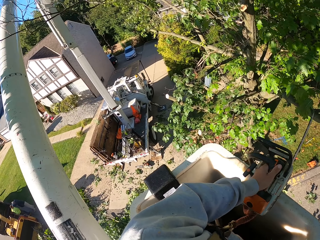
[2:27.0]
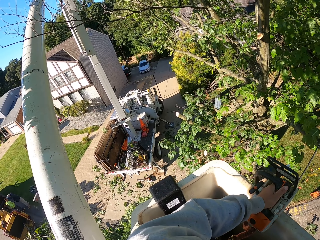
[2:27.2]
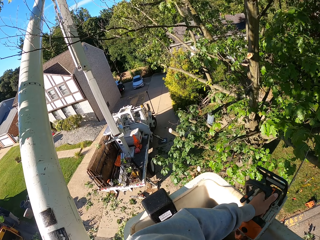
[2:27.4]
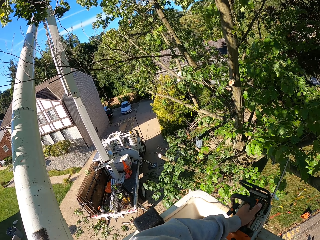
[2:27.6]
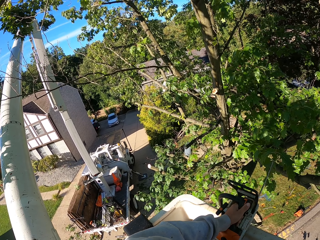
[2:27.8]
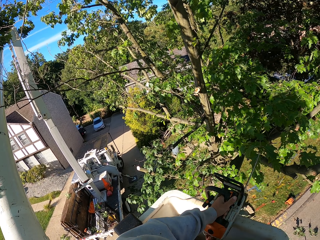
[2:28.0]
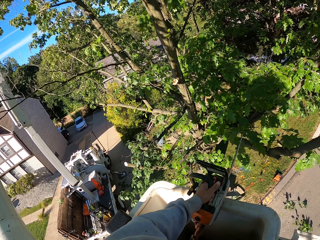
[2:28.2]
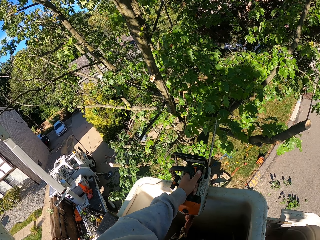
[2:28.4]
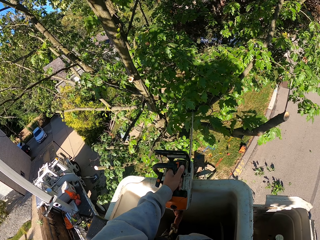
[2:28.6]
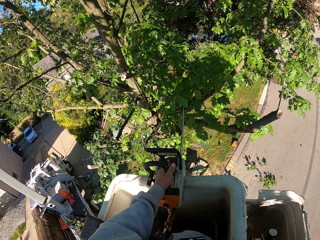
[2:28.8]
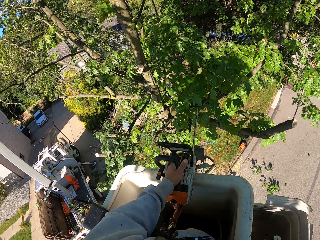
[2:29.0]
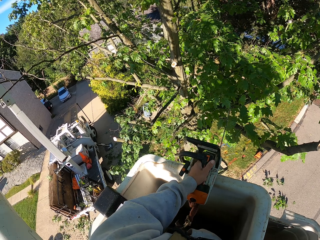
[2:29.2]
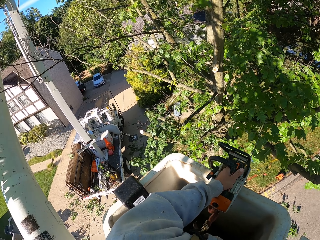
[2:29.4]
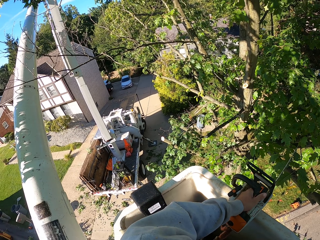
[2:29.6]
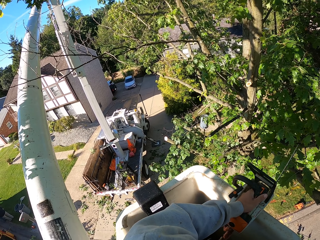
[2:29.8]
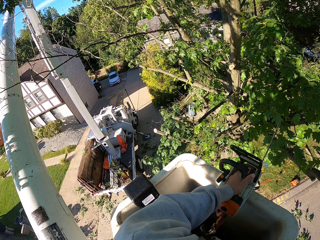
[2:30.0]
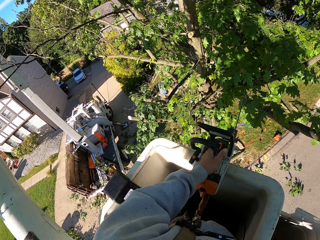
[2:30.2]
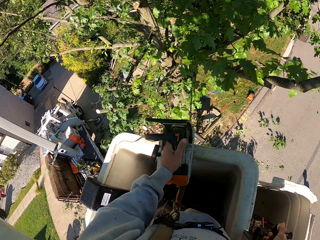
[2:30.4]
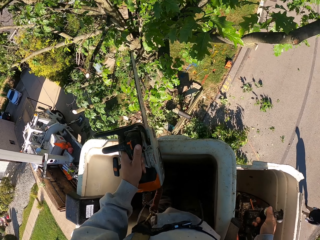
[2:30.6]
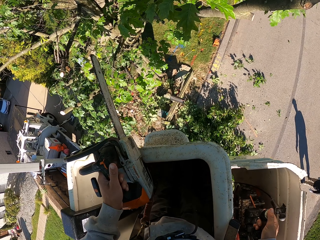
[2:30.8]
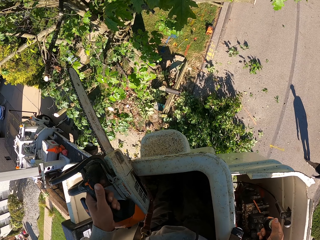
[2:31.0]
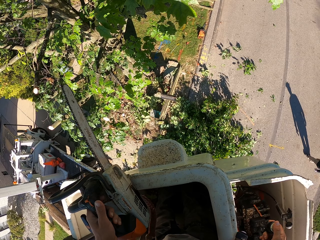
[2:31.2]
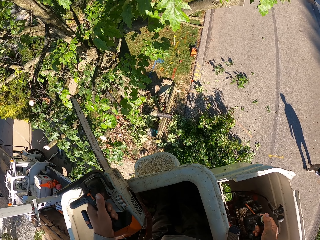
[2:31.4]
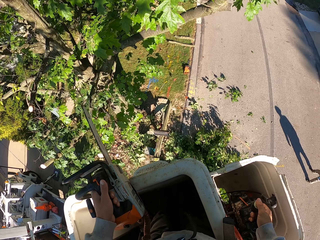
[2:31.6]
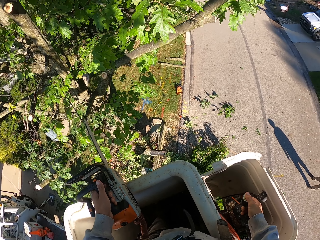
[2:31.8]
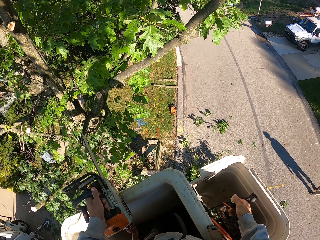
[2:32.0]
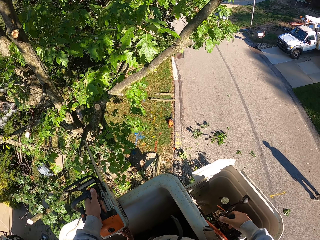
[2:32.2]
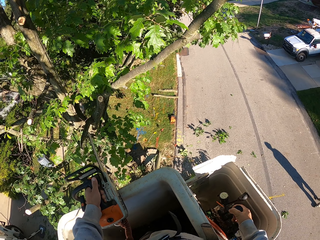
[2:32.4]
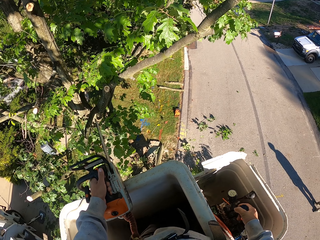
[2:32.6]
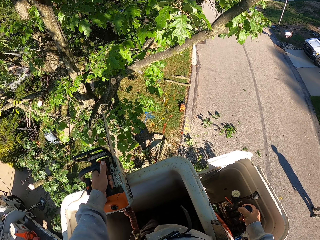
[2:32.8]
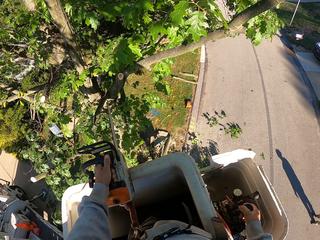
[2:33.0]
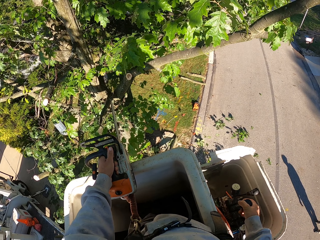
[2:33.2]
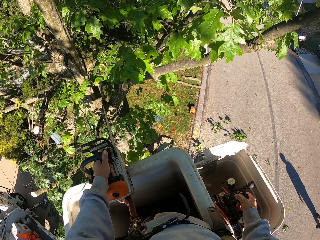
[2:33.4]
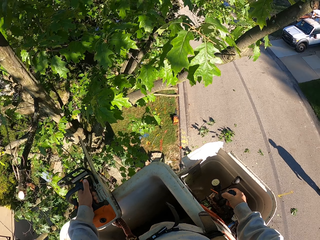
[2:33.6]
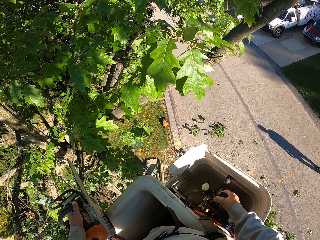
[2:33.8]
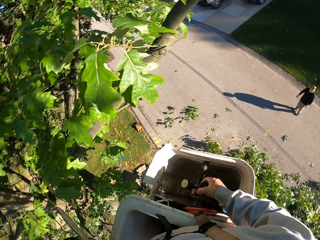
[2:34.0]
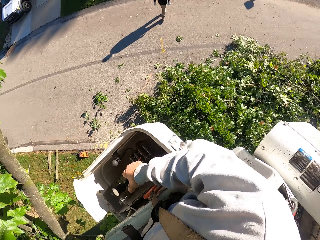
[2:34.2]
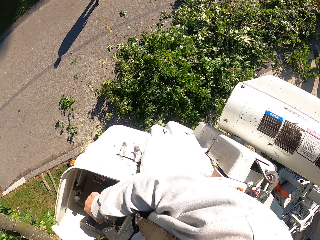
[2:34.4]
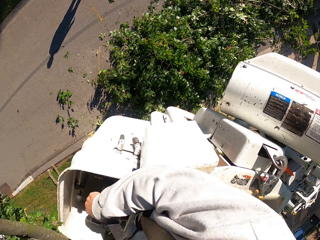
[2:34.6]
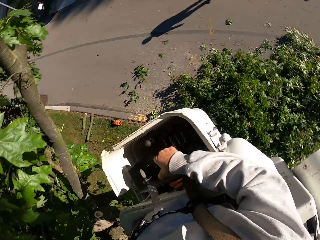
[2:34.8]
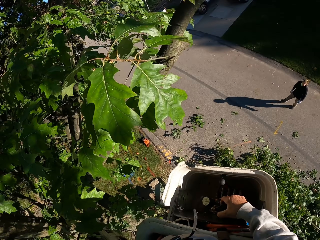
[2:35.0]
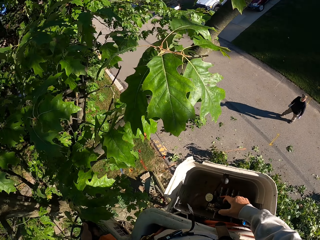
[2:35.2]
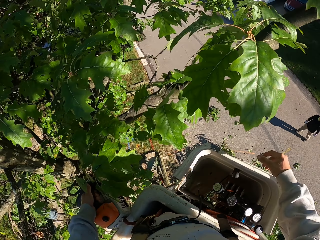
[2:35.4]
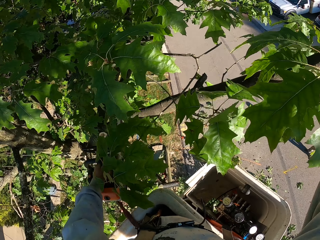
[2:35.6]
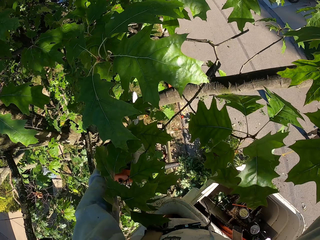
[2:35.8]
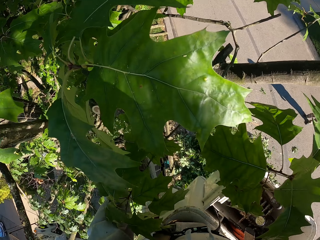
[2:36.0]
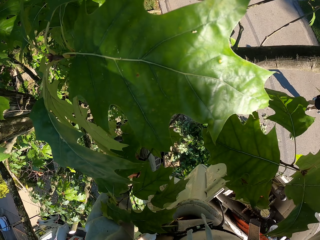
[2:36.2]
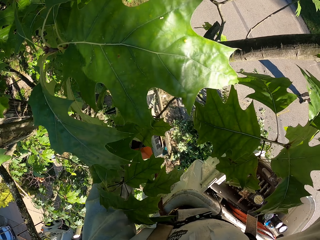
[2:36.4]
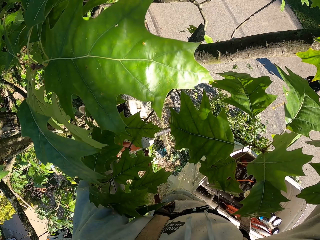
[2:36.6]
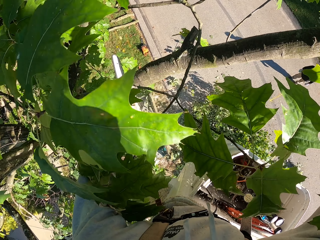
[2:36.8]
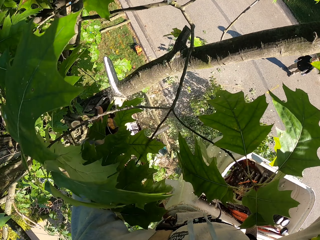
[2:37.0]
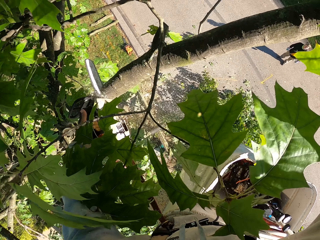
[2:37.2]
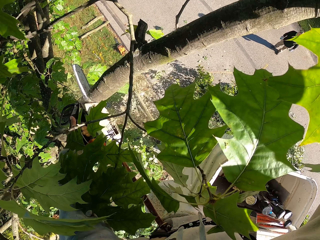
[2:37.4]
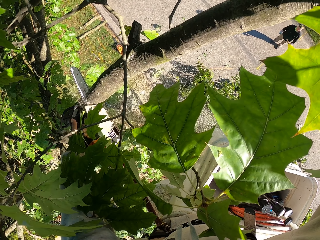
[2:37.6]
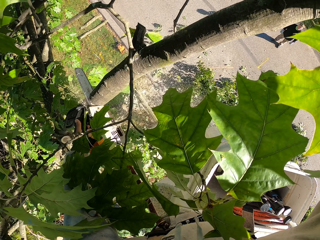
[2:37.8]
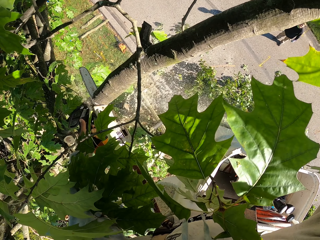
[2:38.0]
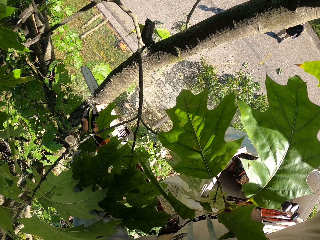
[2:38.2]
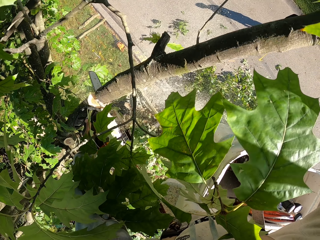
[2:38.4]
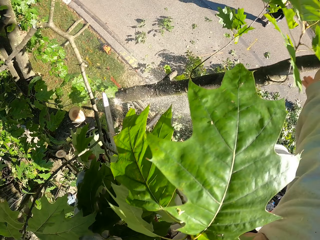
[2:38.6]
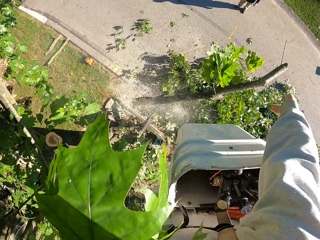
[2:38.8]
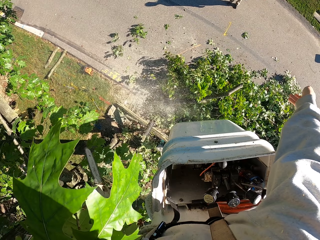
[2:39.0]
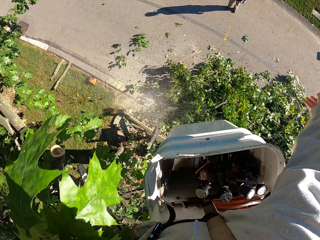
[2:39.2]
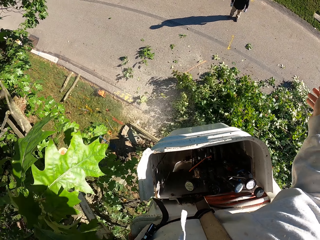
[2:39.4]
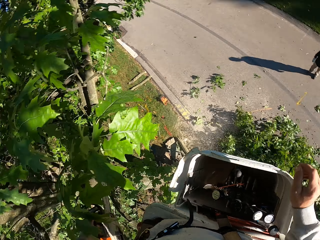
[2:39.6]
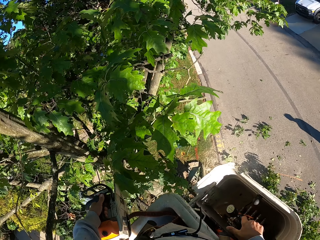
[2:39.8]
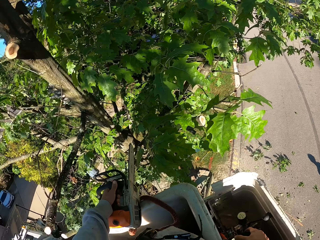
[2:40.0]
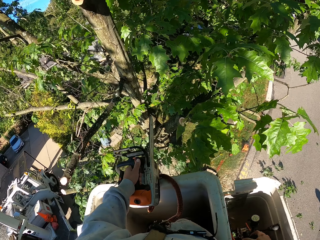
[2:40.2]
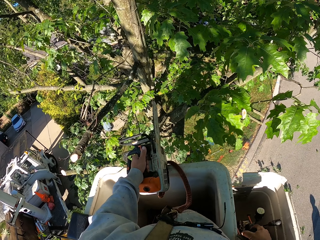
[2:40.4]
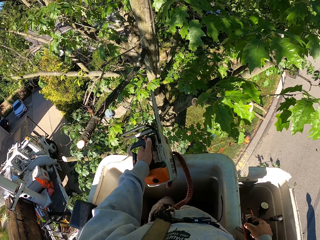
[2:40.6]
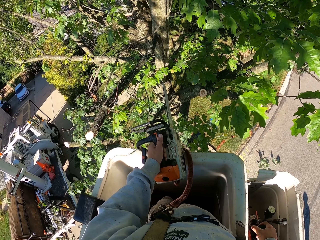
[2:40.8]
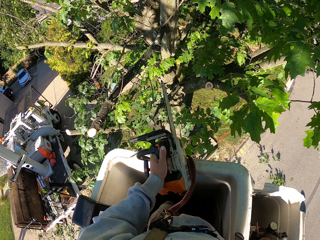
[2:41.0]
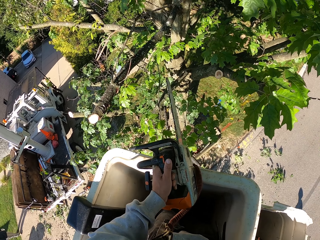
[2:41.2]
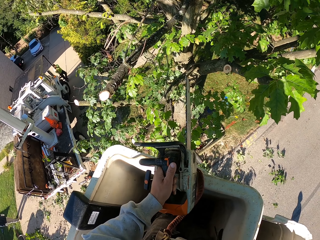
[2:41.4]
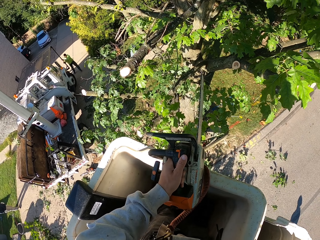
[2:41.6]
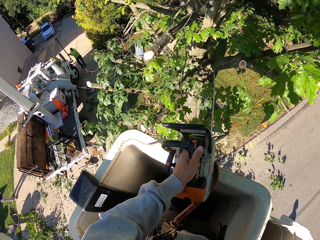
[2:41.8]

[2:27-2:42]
The camera wearer controls the lift. He grabs a tree branch with his right hand and cuts the tree branch with the chainsaw in his left hand. He drops the tree branch on the ground with his right hand. He throws the branch on the ground. He grabs the hydraulic control on the boom lift with his right hand.

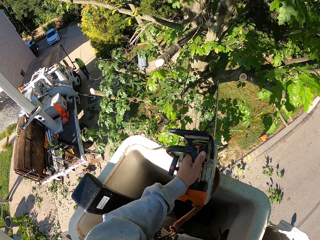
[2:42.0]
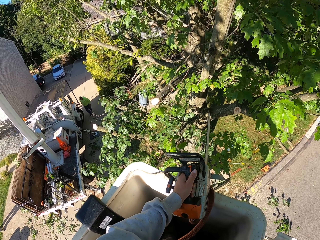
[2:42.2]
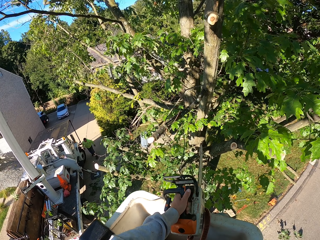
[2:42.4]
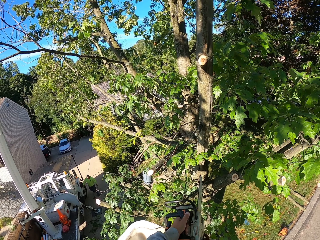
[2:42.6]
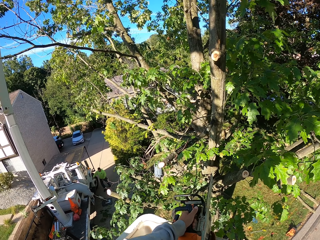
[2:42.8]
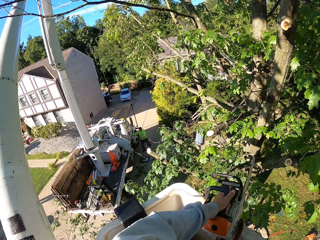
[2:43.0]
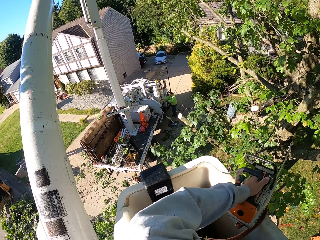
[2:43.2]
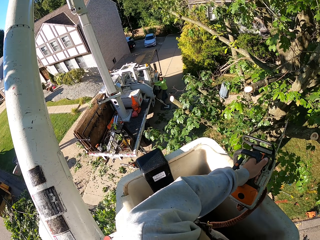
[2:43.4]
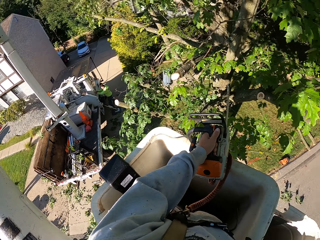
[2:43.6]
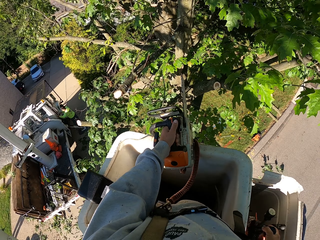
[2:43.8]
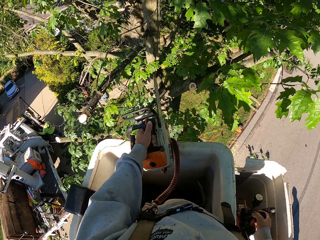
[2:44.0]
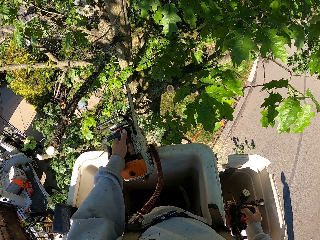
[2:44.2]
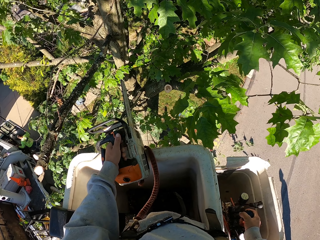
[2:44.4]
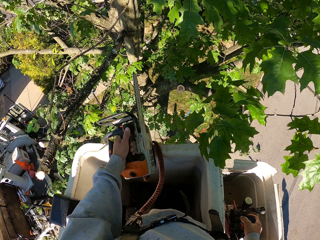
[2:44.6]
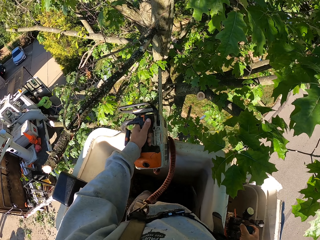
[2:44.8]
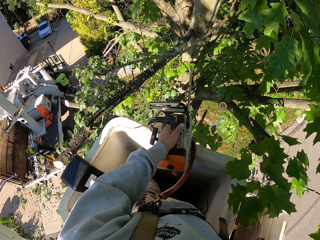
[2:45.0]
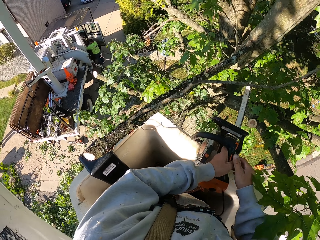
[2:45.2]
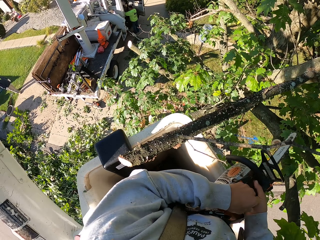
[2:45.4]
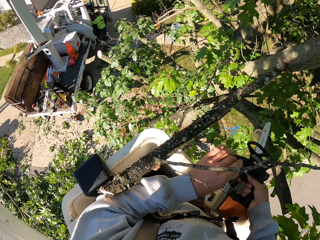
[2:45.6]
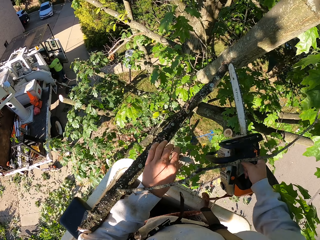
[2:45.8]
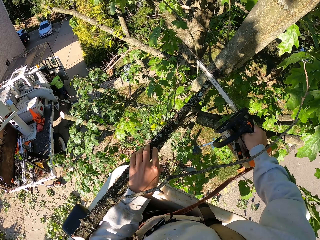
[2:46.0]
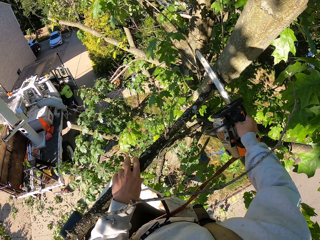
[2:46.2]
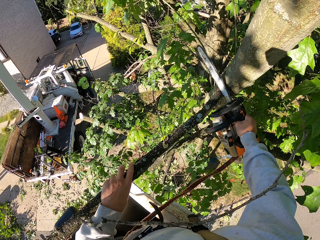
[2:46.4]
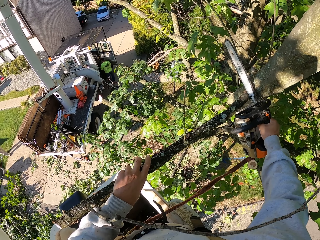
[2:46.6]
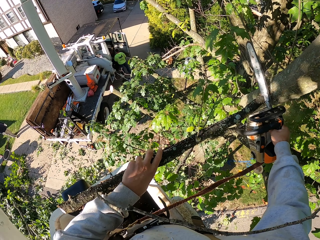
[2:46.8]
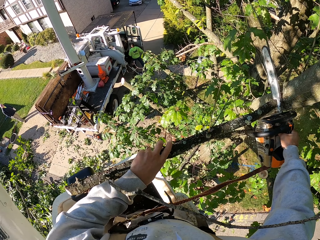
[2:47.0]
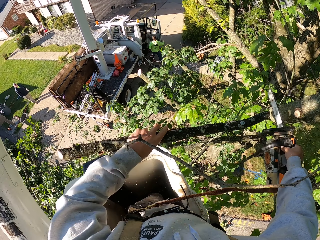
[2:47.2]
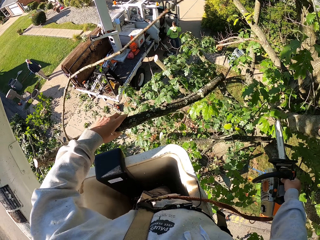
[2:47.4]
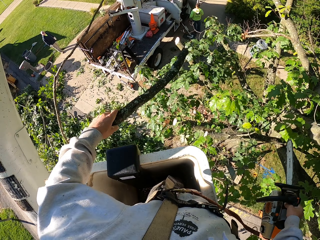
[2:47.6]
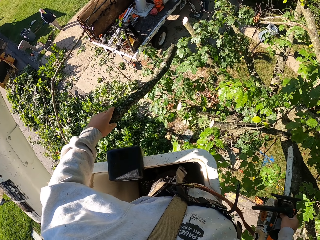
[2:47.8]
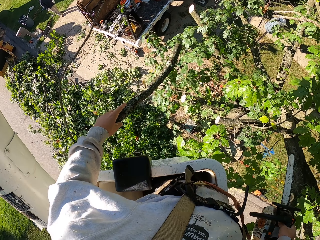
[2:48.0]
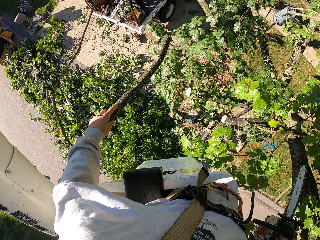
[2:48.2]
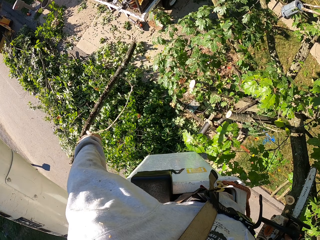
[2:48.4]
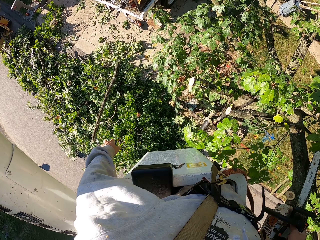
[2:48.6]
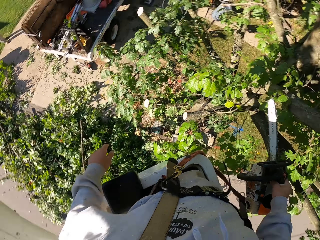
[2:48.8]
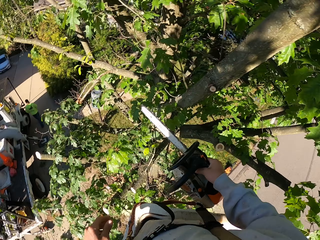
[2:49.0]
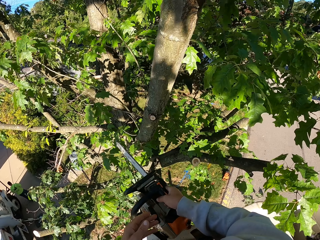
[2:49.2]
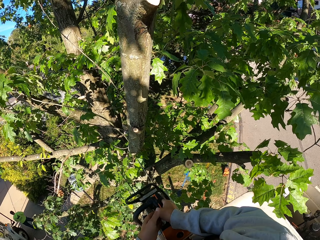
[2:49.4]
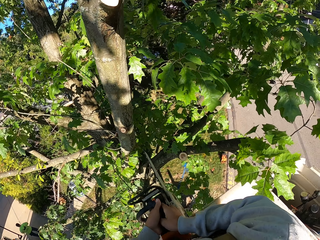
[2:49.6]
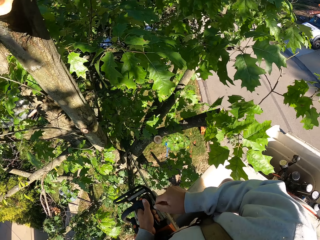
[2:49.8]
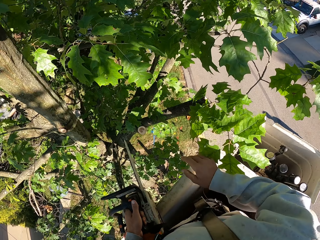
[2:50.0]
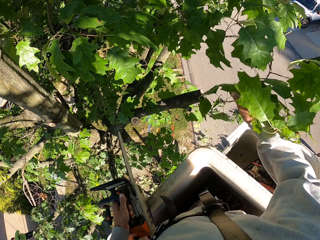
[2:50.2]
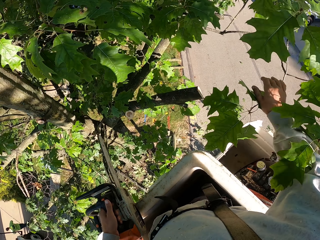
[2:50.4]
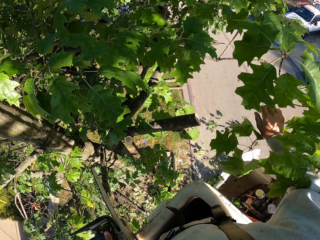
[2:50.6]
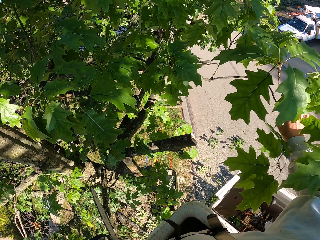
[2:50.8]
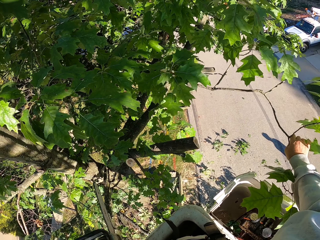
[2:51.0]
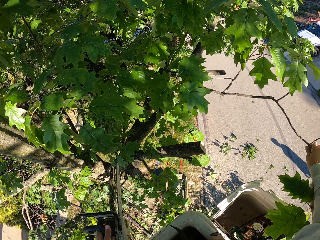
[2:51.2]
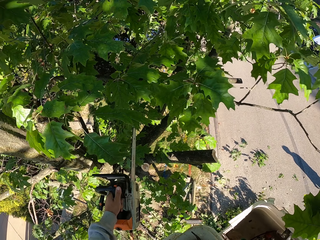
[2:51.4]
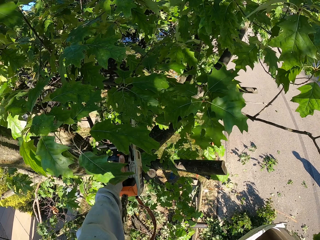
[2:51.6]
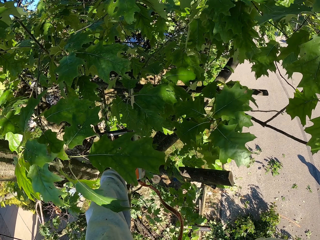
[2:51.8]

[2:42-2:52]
The camera wearer controls a lift. He passes the chainsaw in his left hand to his right hand. He grabs a tree branch with his left hand. He cuts the tree branch with the chainsaw in his right hand. He drops the tree branch on the ground with his left hand. He passes the chainsaw in his right hand to his left hand. He grabs a tree branch with his right hand.
